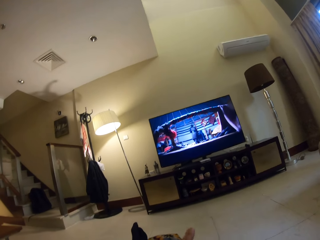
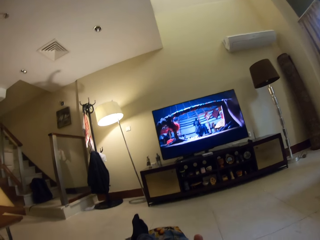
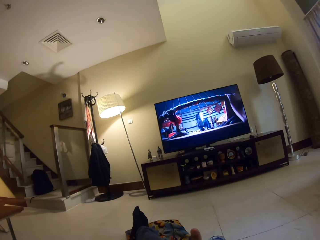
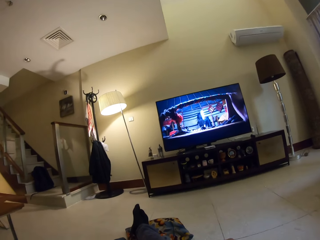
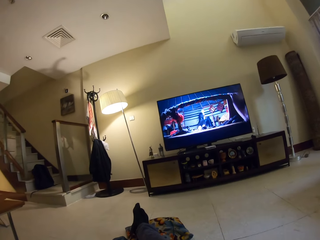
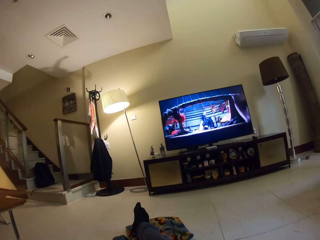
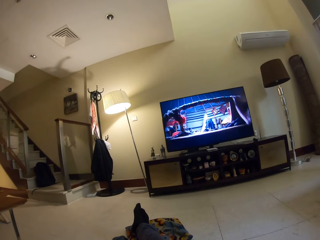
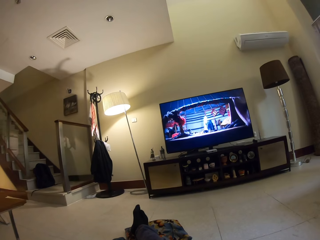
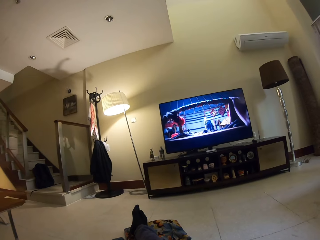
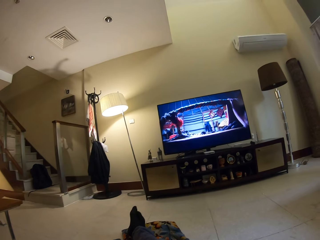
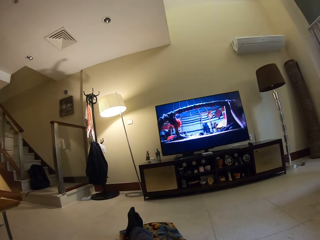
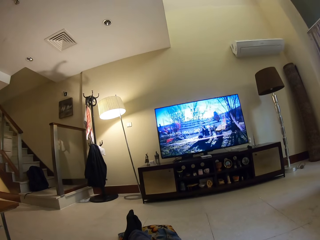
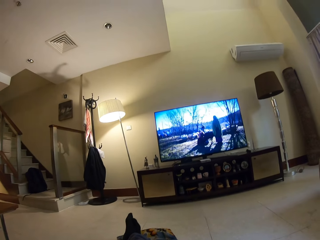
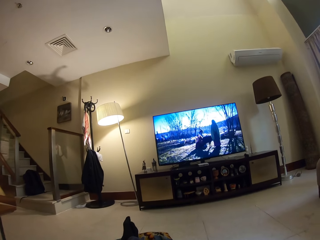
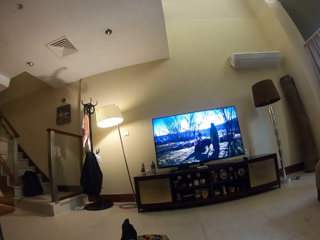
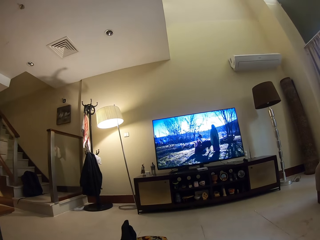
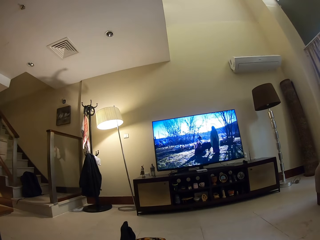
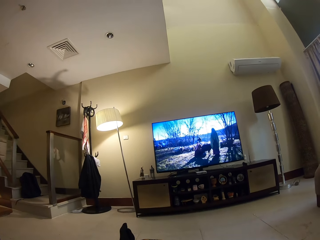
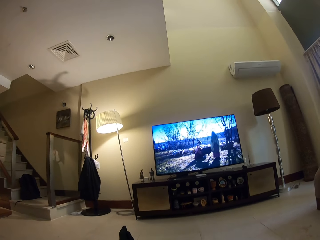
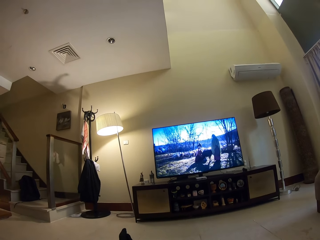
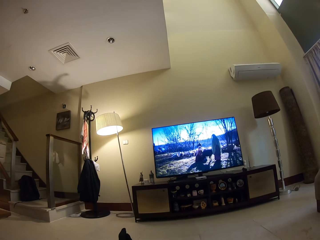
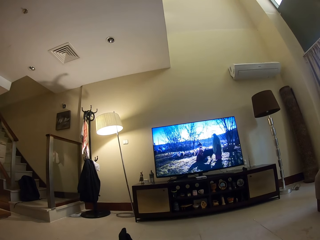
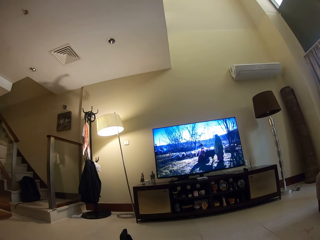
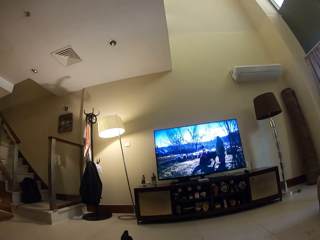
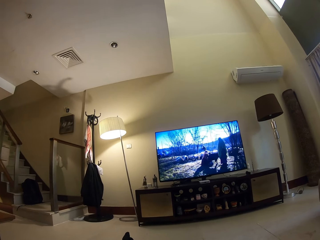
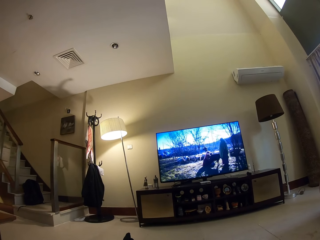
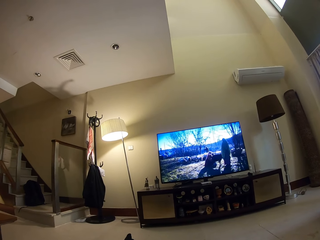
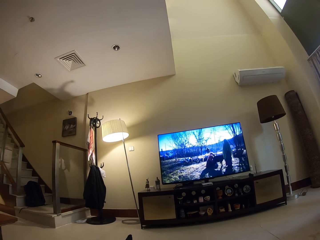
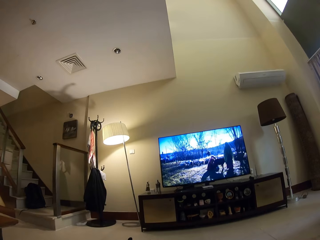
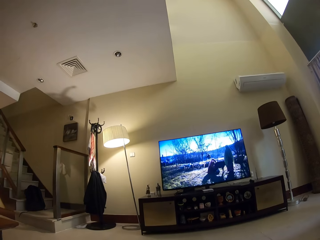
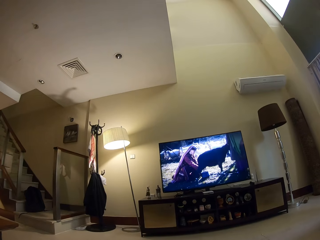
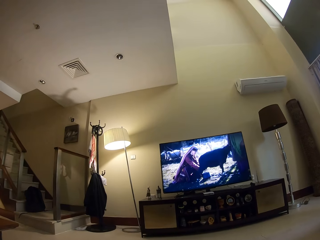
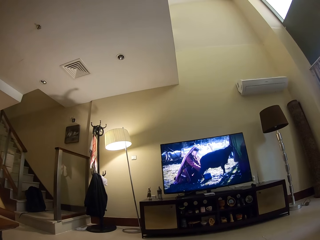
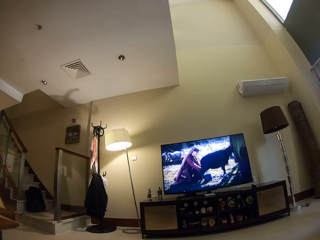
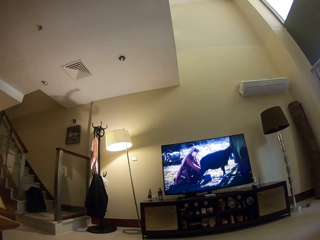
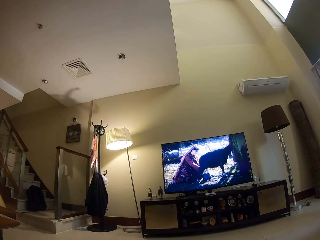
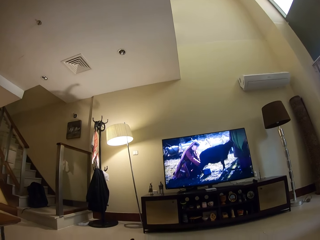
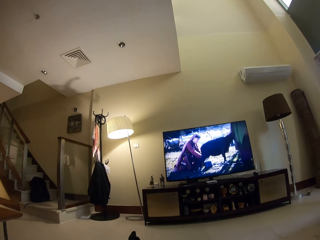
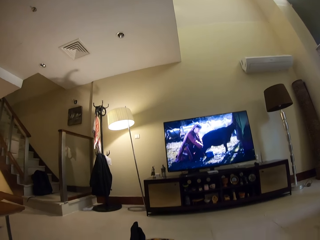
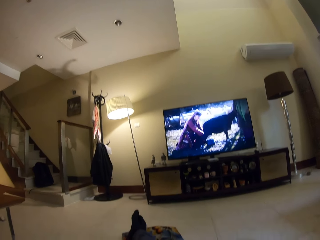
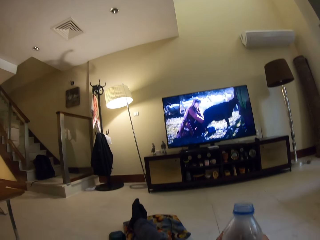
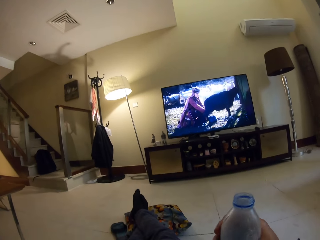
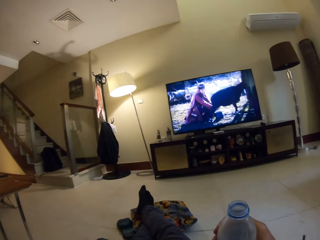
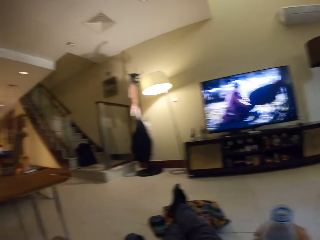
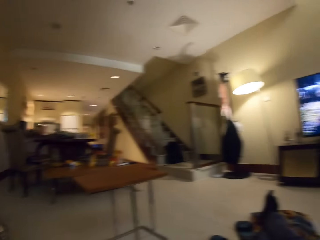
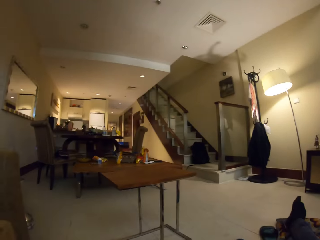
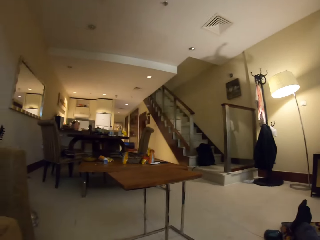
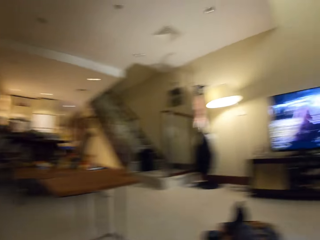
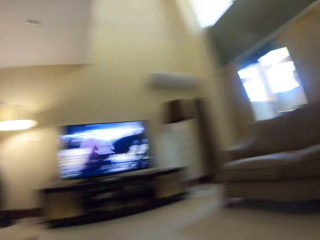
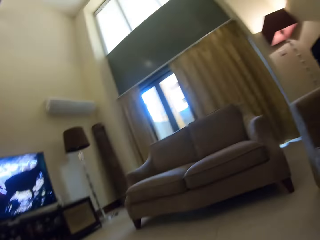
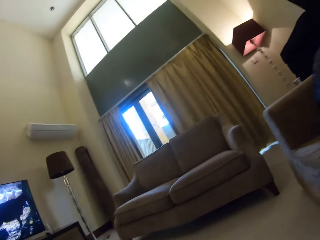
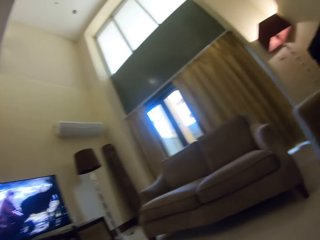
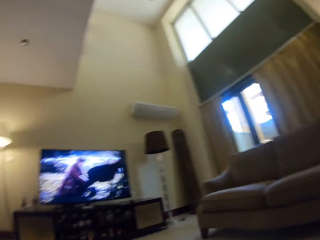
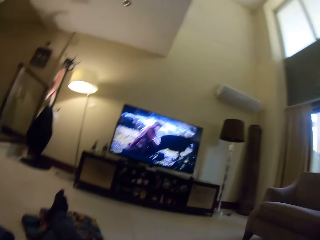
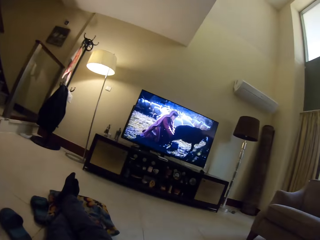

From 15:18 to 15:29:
The camera wearer drinks water. They watch the television. They hold the water bottle in the hand. They look around.

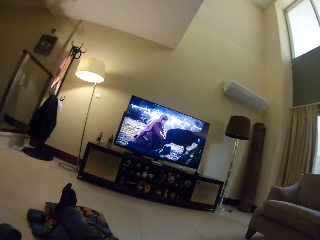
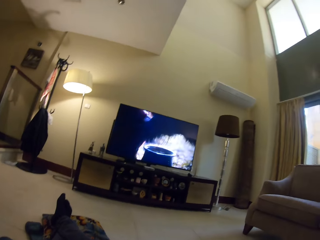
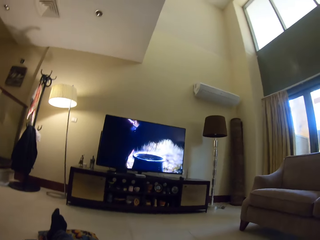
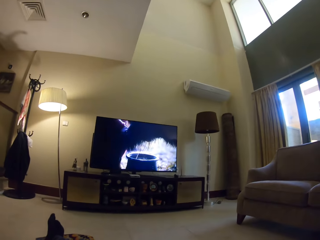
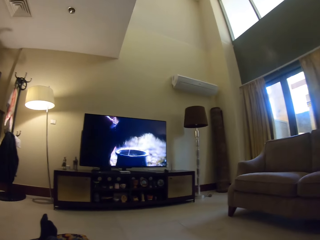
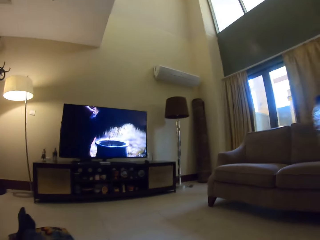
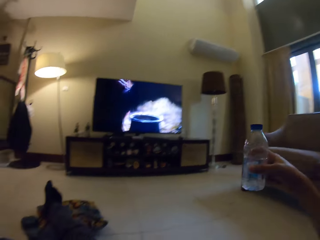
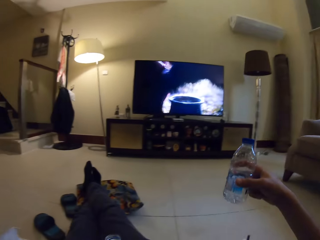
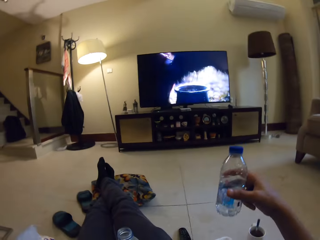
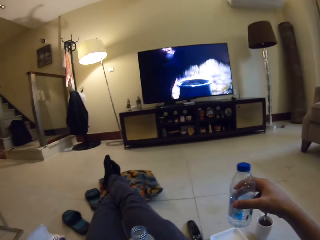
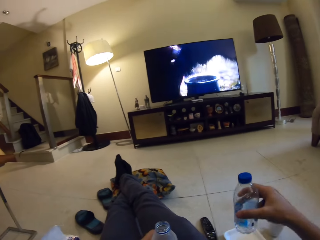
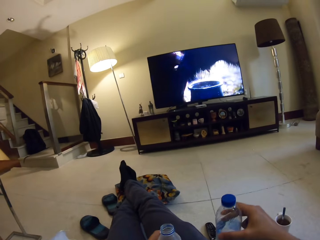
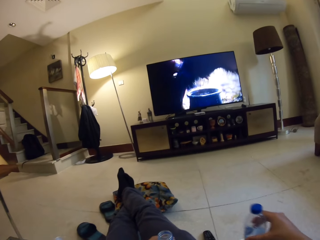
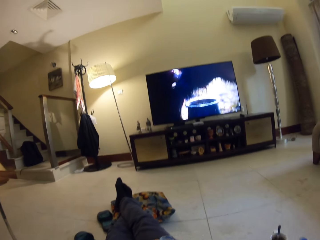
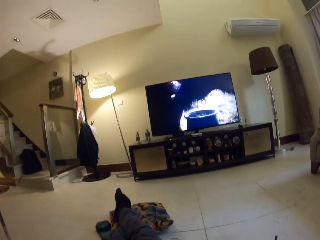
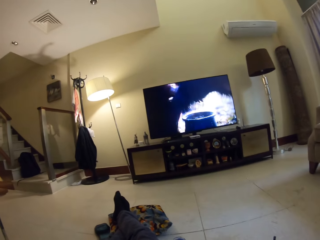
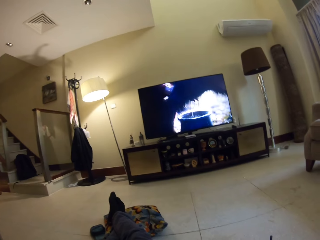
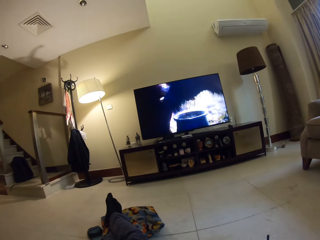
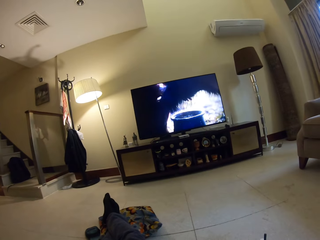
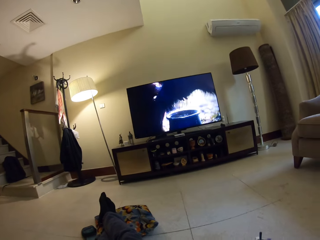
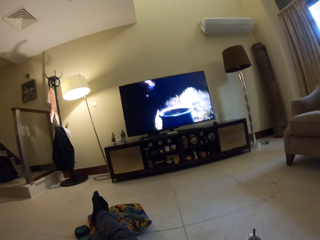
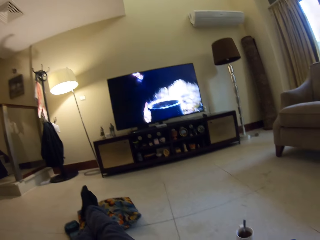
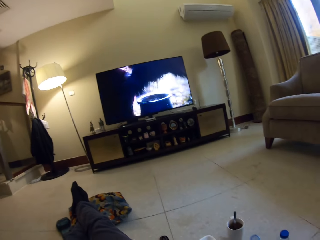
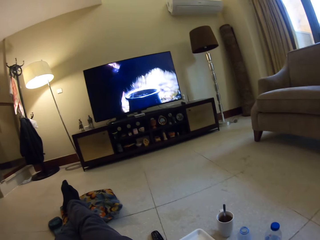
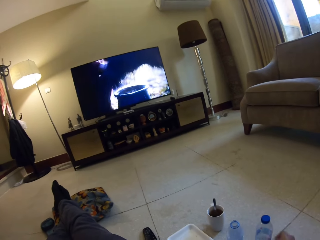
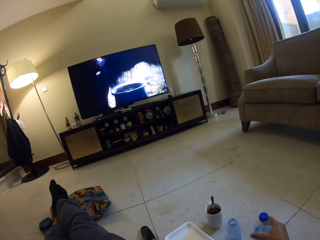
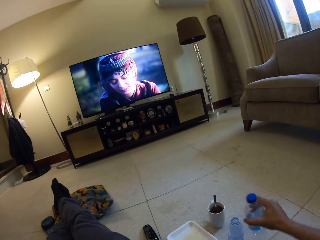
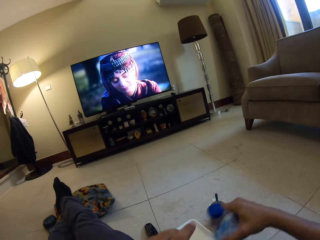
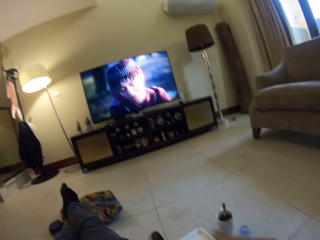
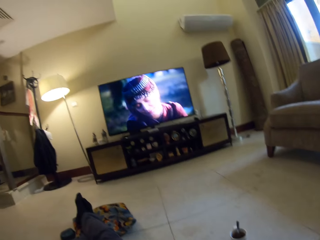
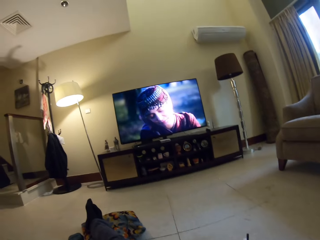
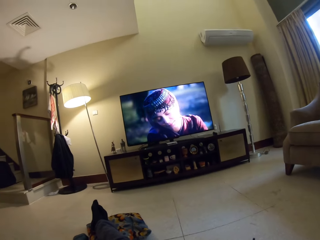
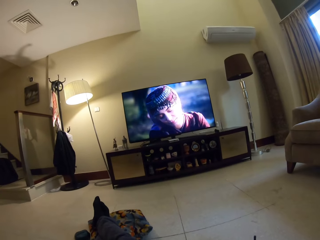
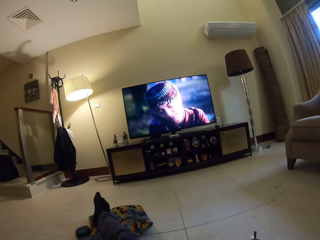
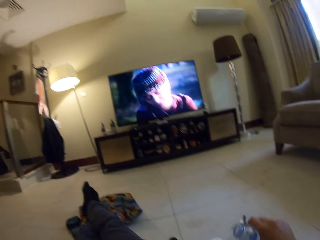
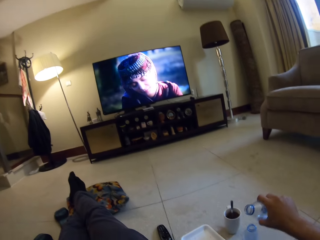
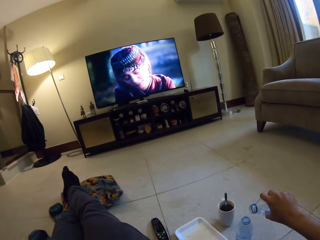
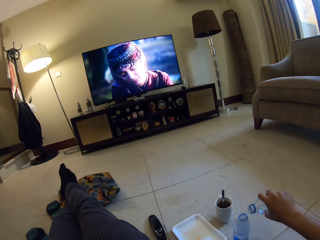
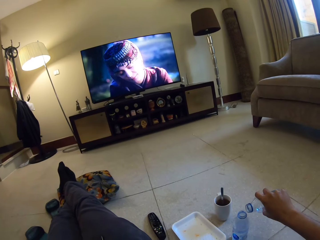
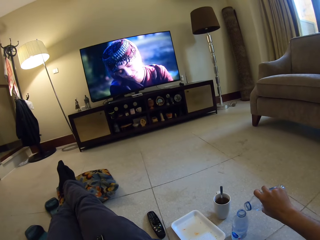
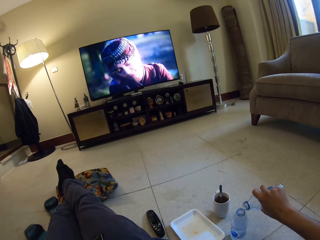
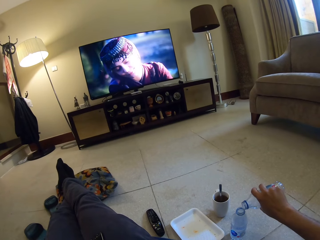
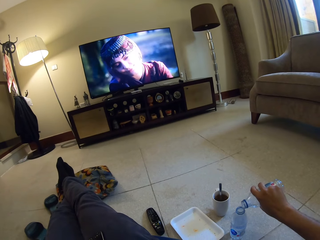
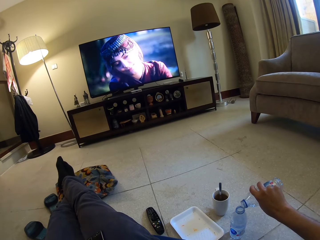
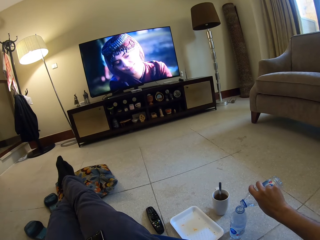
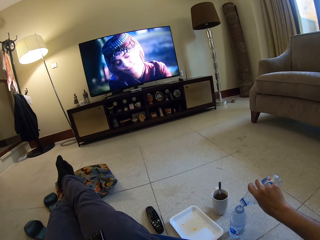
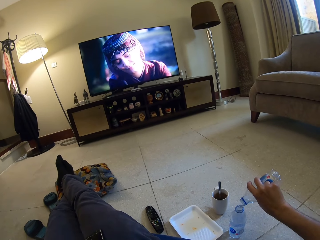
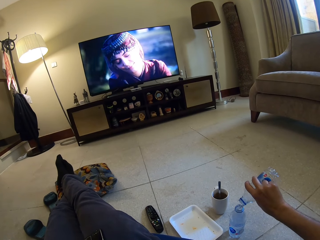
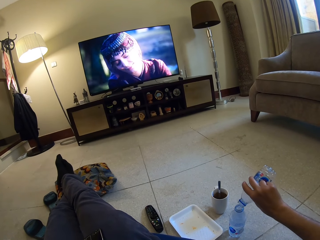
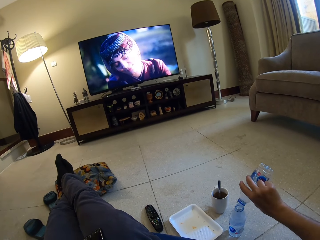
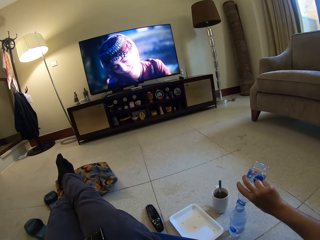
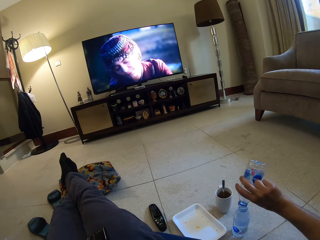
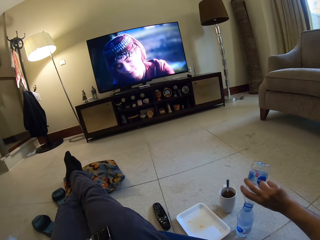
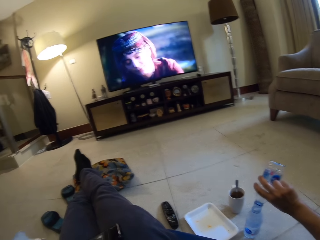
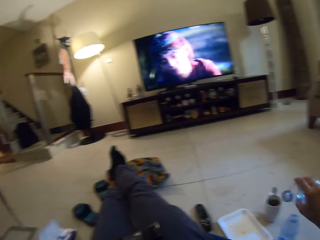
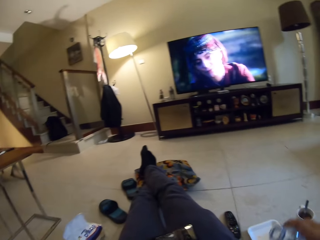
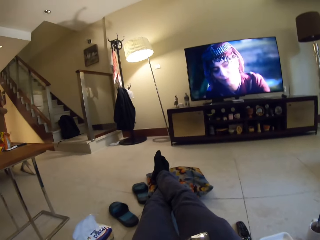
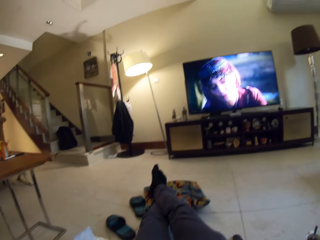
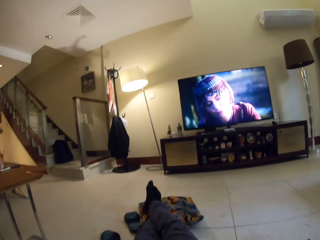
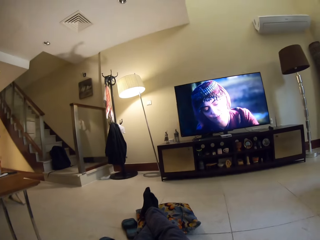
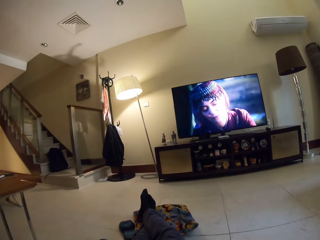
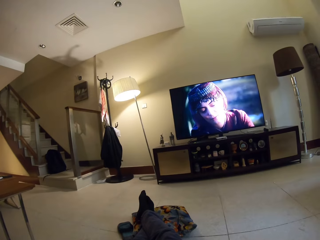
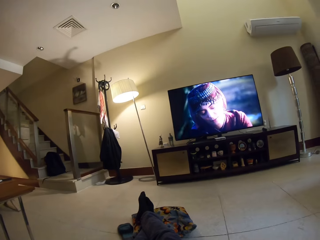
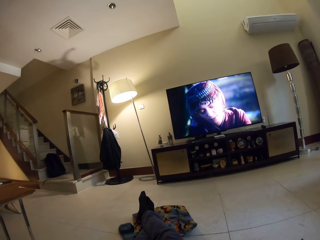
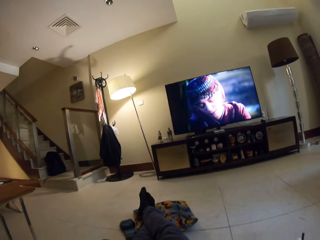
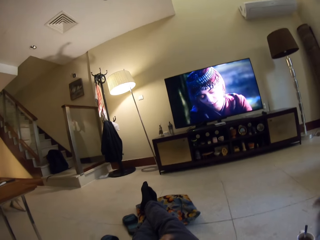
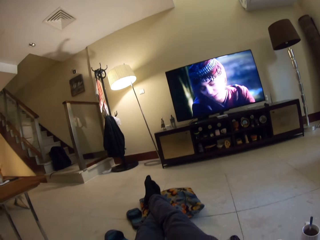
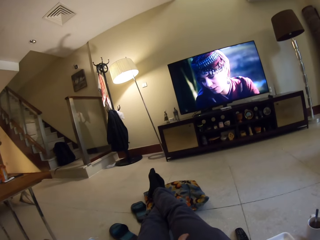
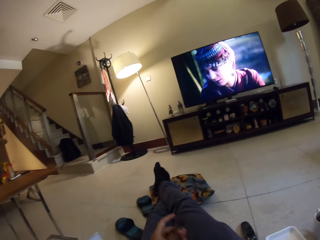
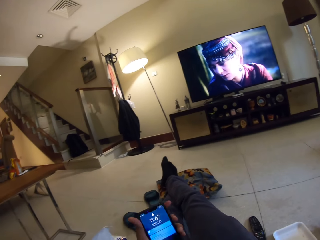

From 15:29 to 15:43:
The camera wearer watches the television. They watch the television again. They hold the water bottle in the hand. They put the bottle down. They look around. They pick up the water bottle on the floor. They open the bottle. They watch the television. They look around. They pour water in the water bottle. They watch the television.
